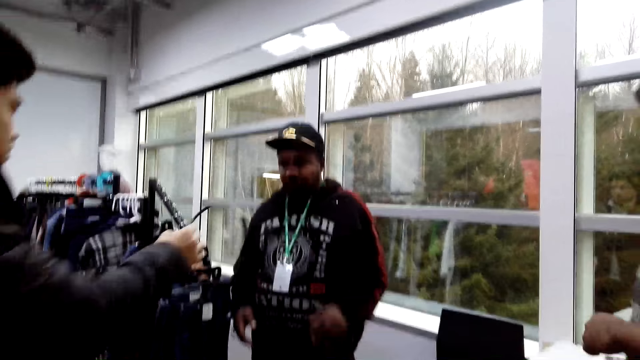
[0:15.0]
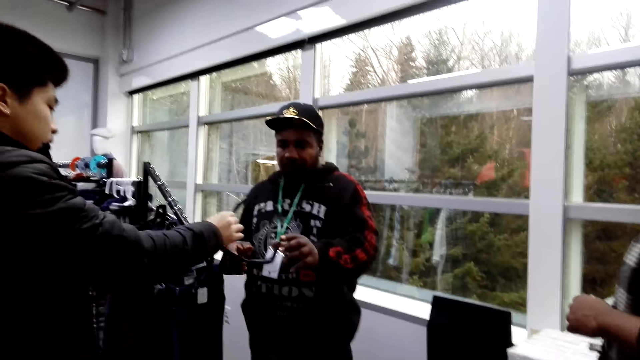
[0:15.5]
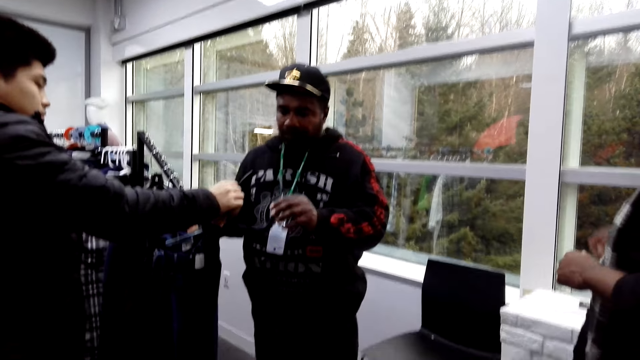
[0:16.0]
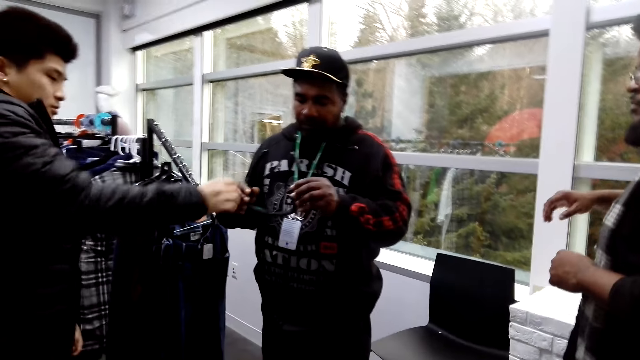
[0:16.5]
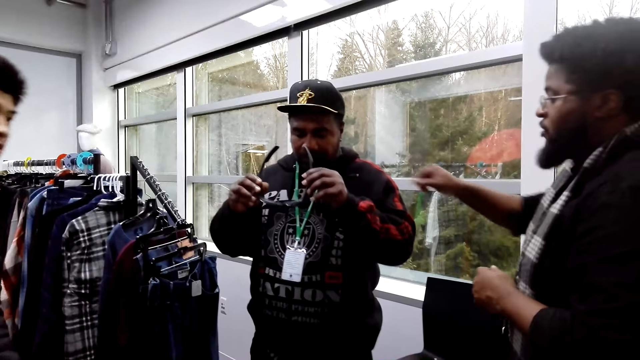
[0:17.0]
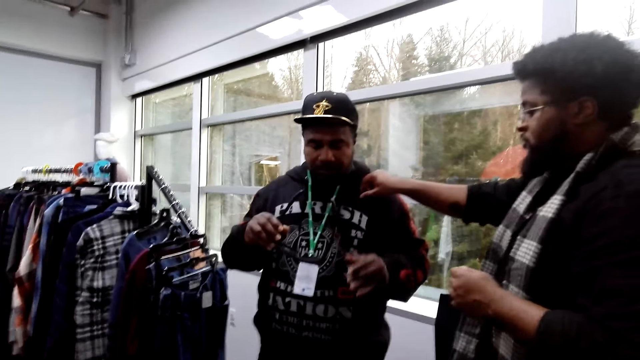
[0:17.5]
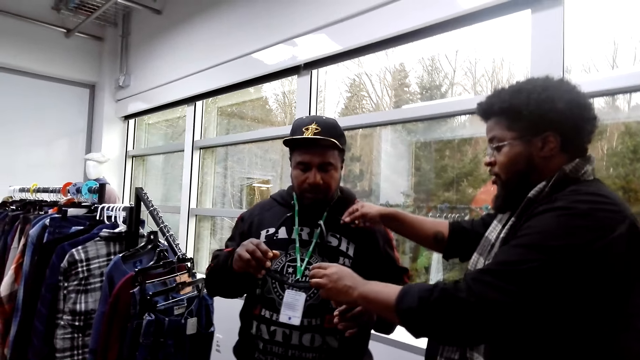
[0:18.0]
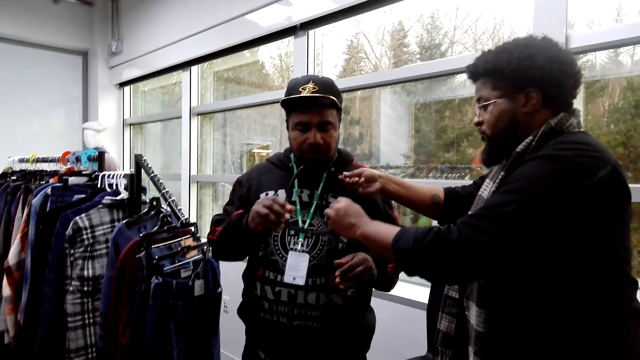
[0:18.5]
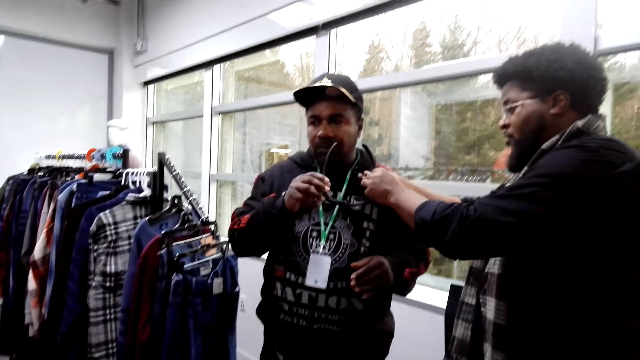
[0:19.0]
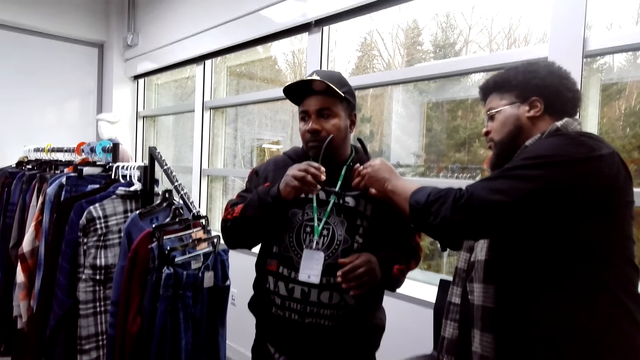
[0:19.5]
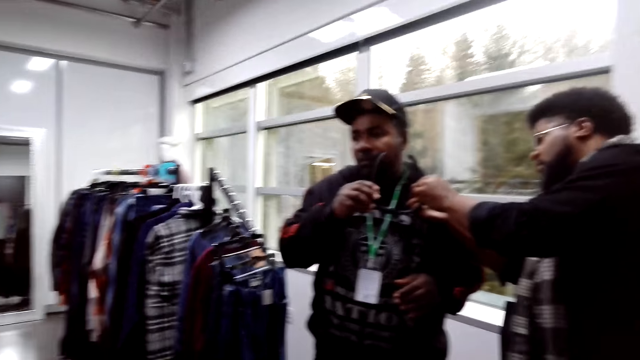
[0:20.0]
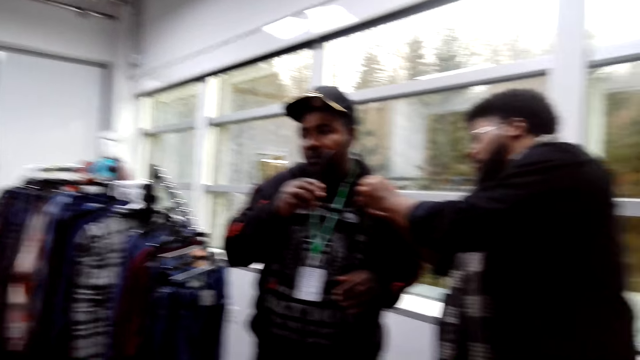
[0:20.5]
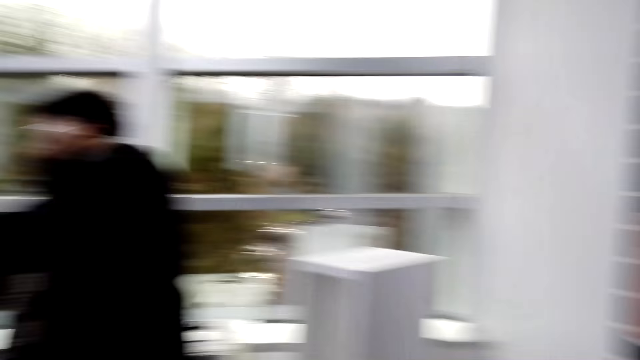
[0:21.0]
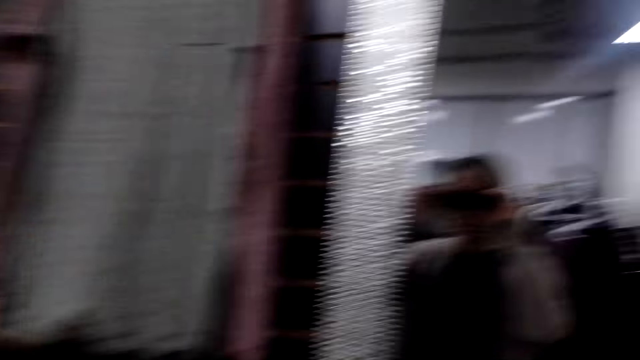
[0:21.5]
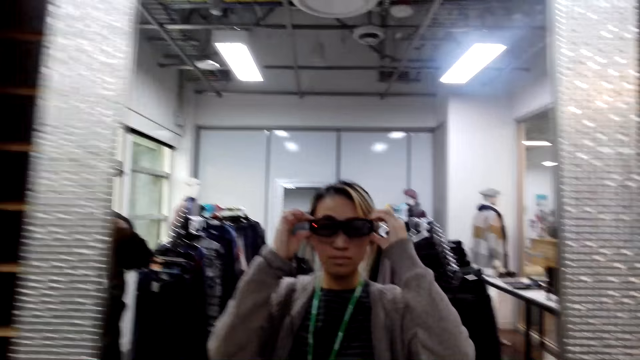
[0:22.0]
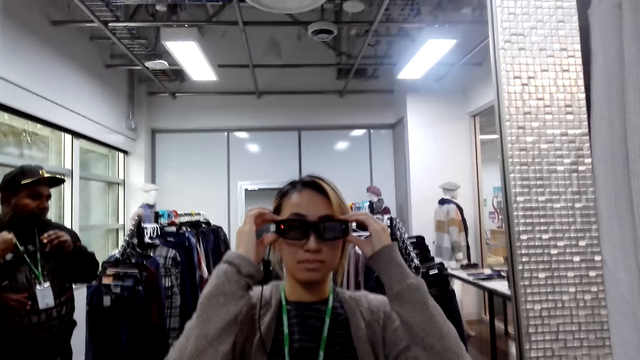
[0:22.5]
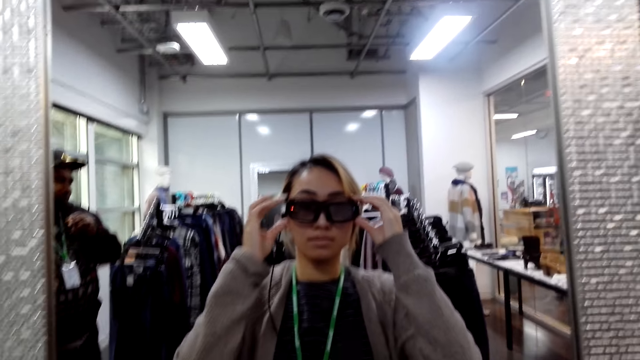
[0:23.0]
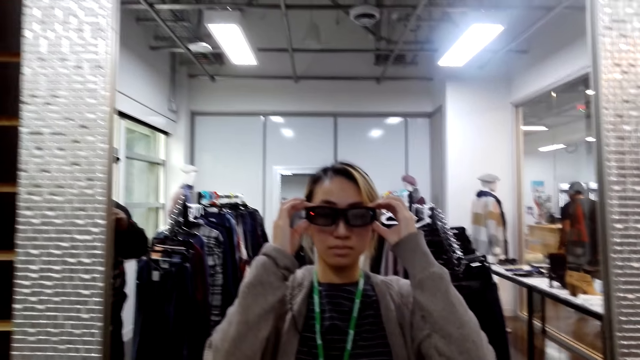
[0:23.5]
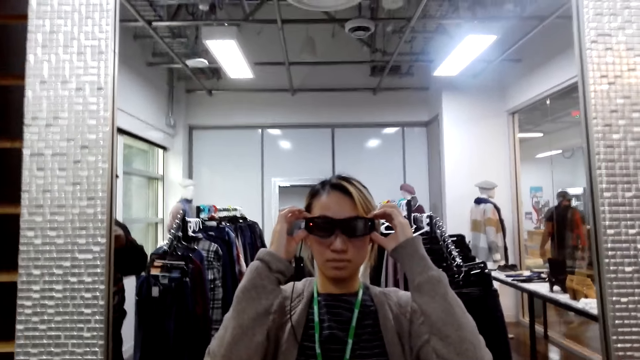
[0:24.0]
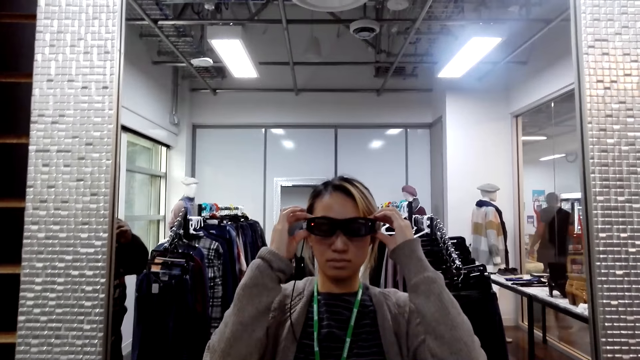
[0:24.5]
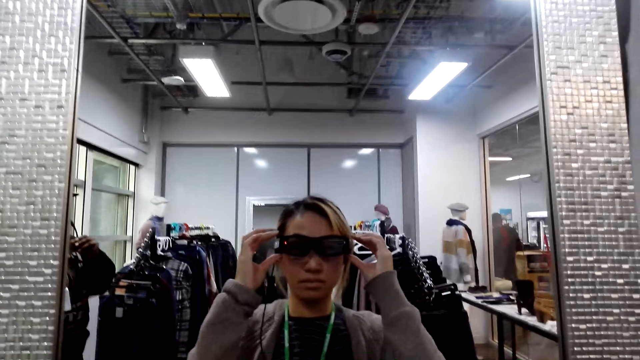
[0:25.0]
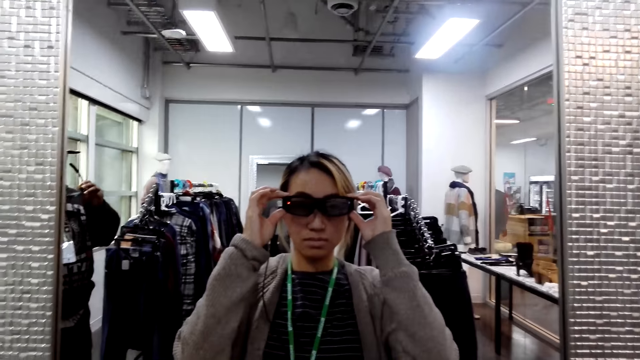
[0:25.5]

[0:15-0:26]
A man gives a sunglass to another man. The other man picks the sunglass from the first man. A man touches the sunglasses. The camera wearer touches the sunglasses from the other man. They put on the sunglasses. A woman looks at herself in the mirror with her hands up on the sunglasses.

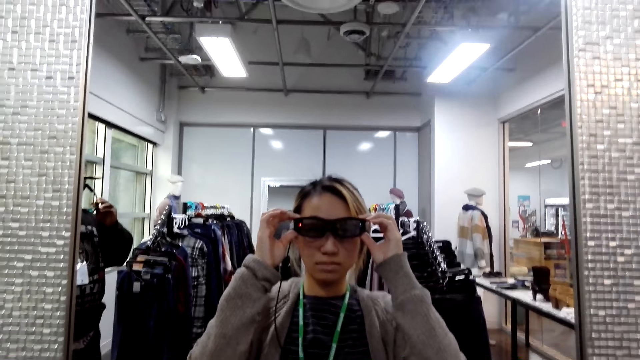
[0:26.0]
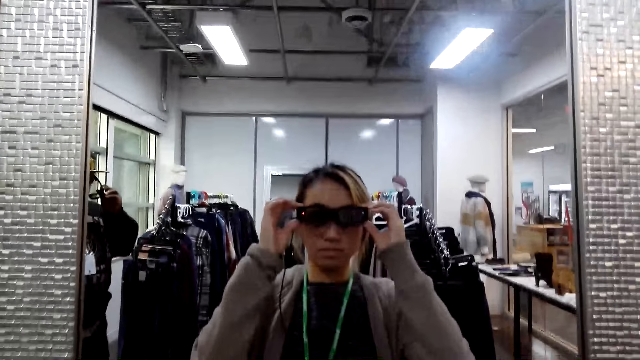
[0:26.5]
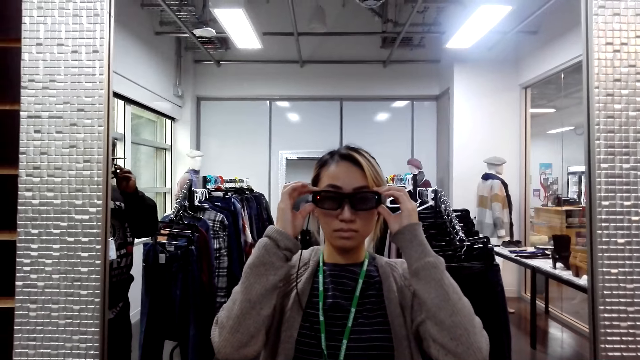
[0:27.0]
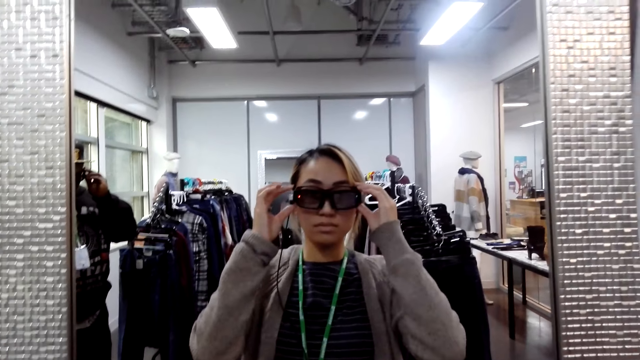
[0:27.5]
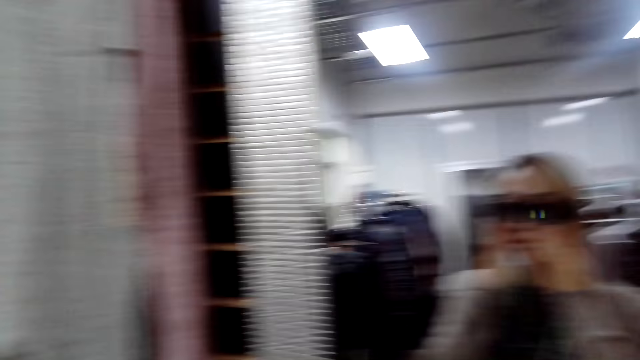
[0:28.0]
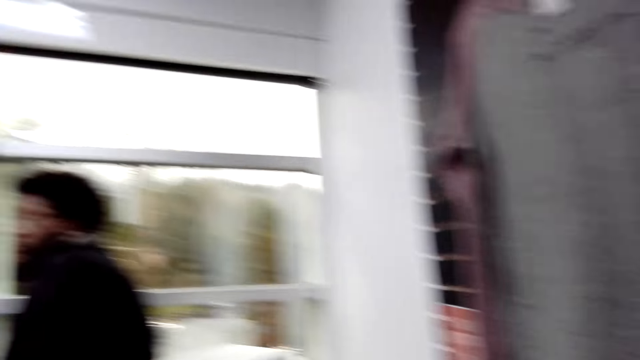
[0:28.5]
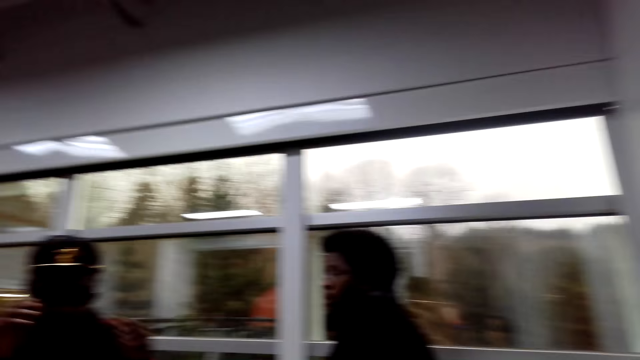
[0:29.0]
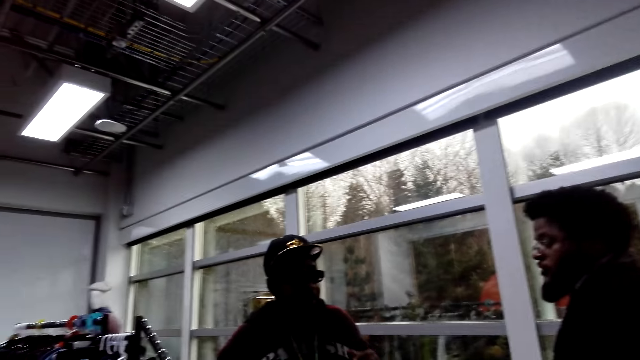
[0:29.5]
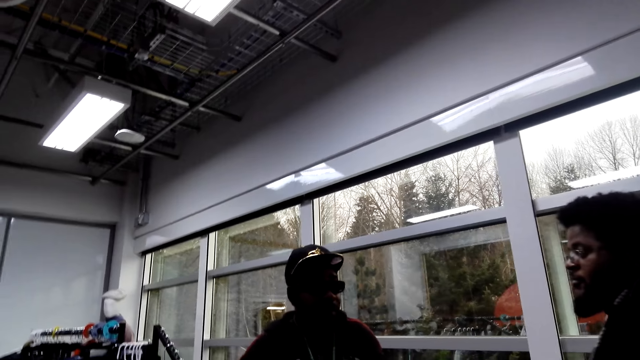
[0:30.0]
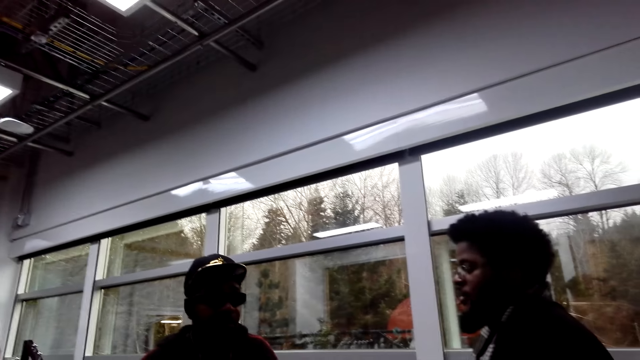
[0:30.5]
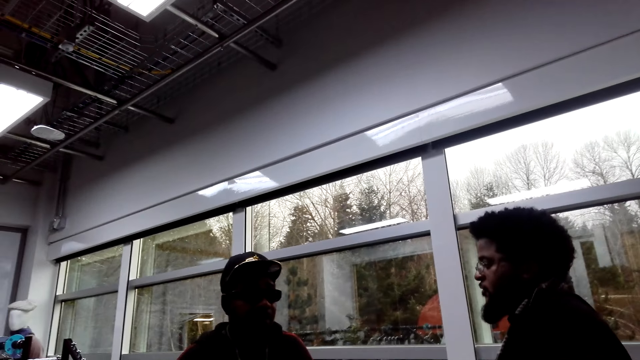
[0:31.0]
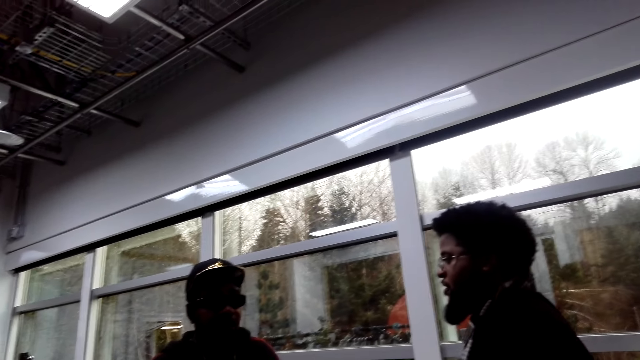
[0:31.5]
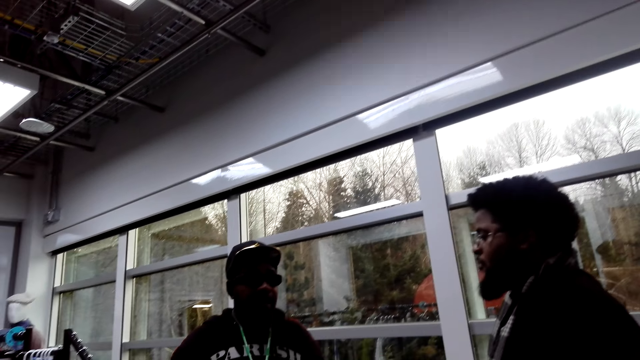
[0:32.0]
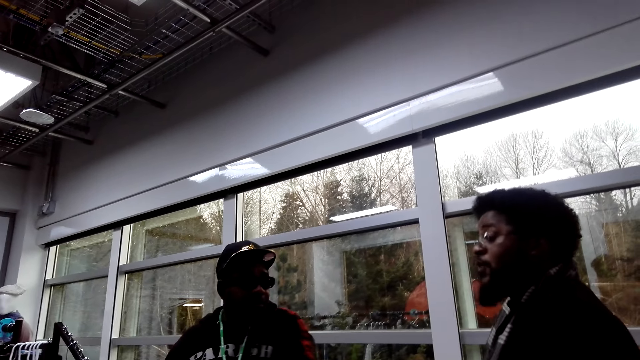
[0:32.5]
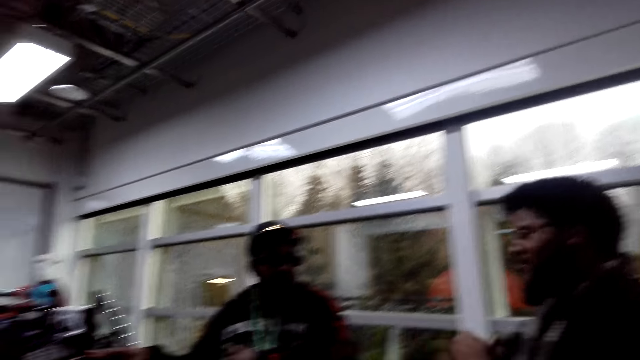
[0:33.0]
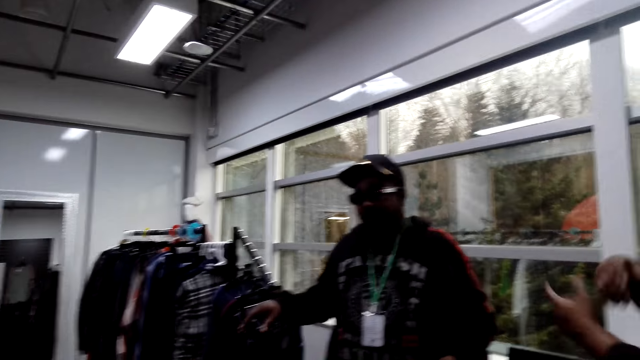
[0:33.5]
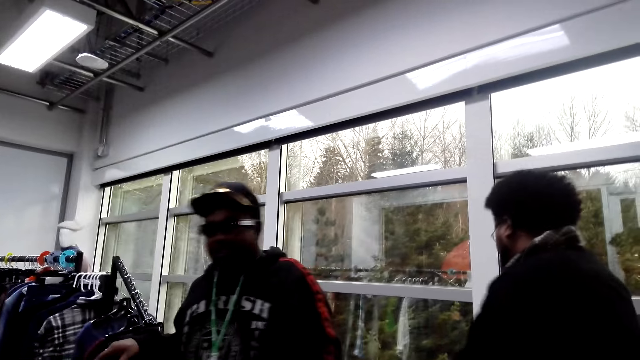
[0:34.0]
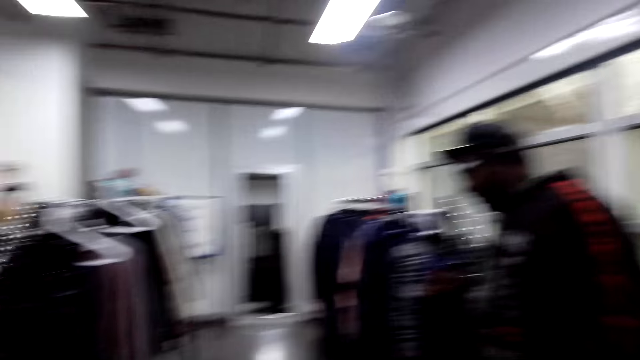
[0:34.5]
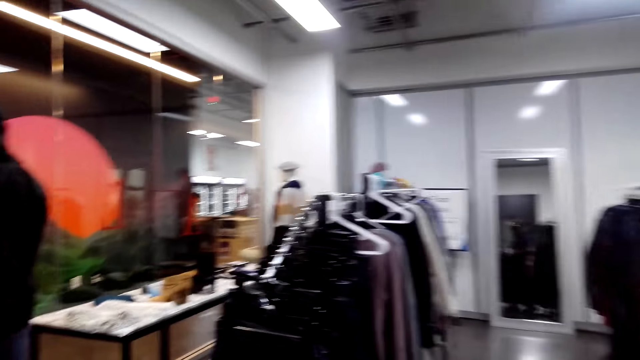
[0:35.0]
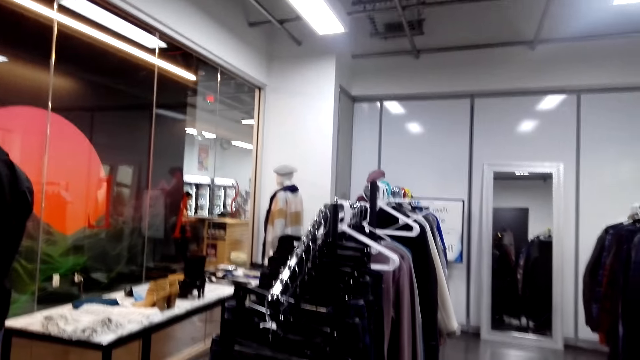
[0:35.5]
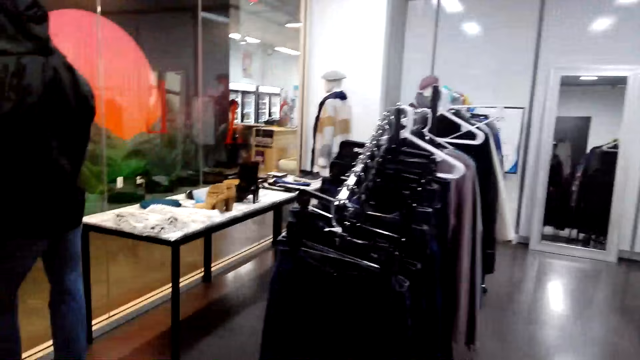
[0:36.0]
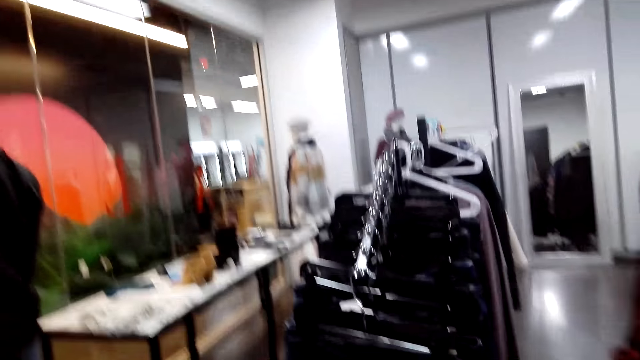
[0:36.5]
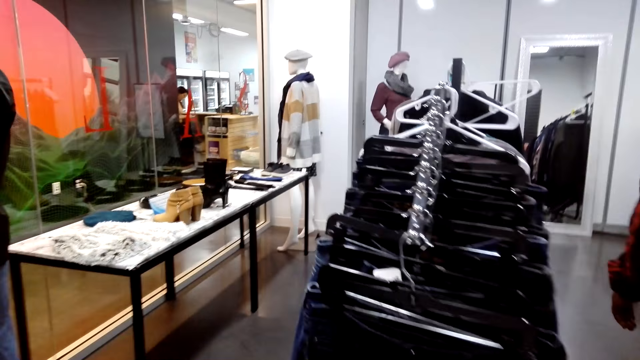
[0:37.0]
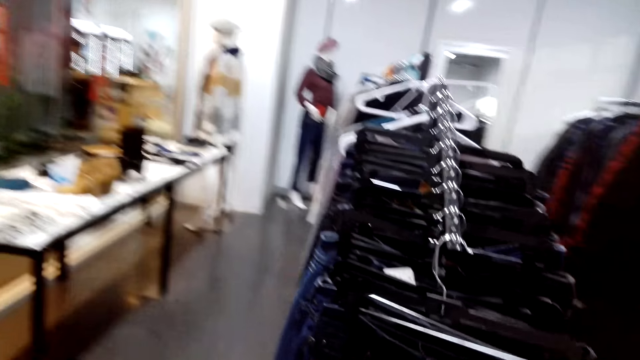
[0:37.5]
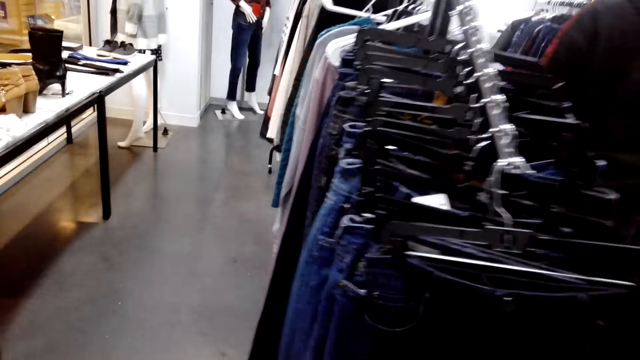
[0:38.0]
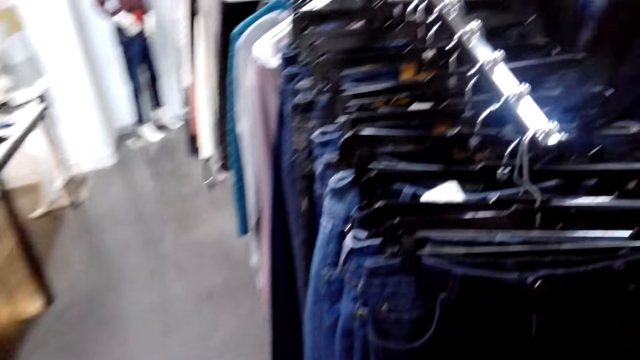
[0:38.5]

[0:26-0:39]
A man converses with another man. The camera wearer moves round the shop. A woman selects the shirt on the rack while conversing with a man and another man.
